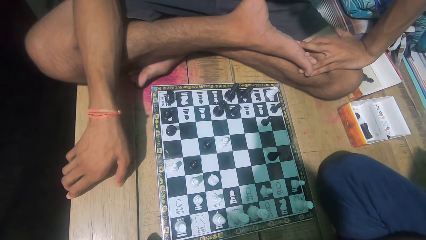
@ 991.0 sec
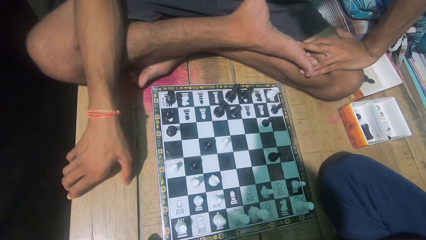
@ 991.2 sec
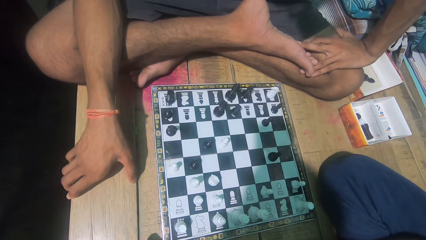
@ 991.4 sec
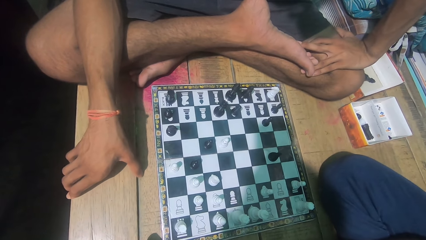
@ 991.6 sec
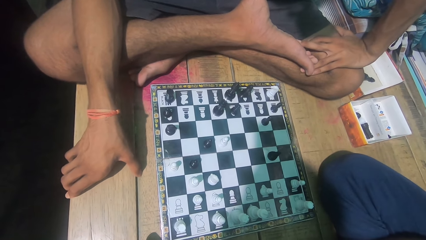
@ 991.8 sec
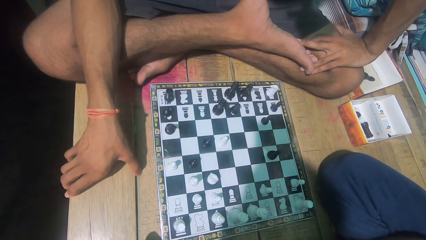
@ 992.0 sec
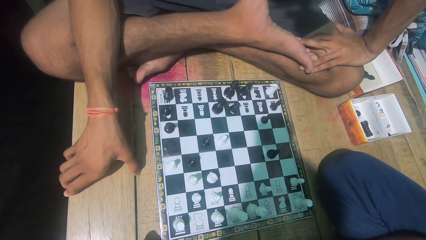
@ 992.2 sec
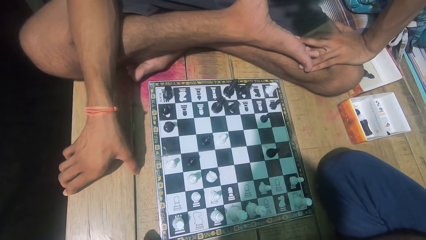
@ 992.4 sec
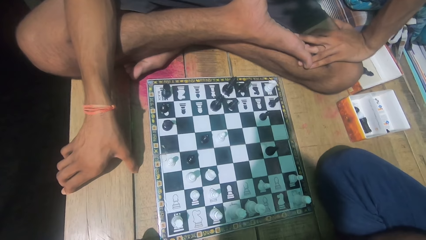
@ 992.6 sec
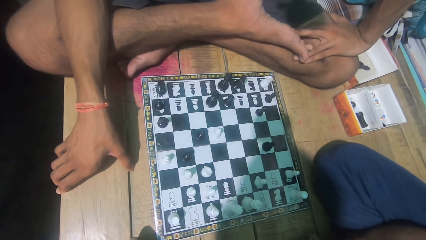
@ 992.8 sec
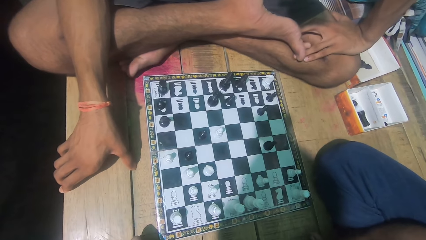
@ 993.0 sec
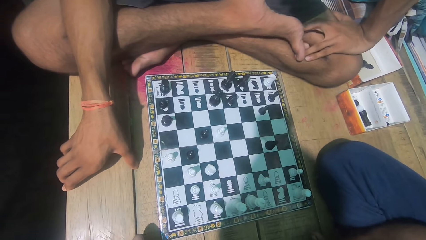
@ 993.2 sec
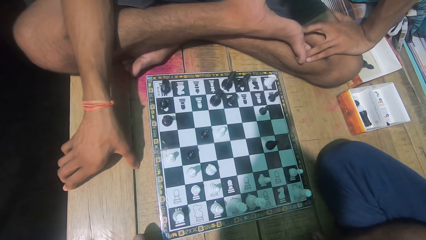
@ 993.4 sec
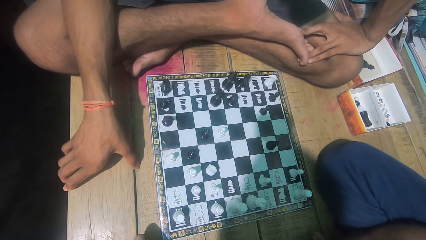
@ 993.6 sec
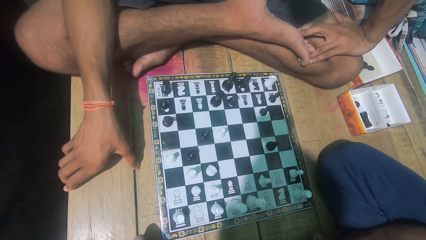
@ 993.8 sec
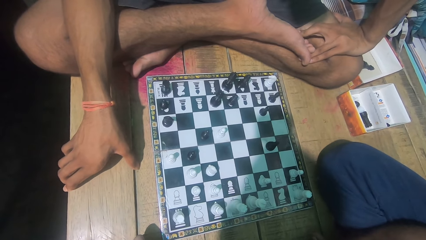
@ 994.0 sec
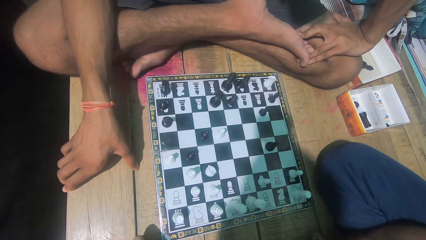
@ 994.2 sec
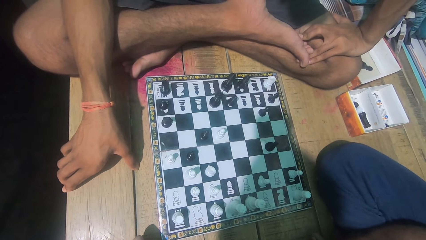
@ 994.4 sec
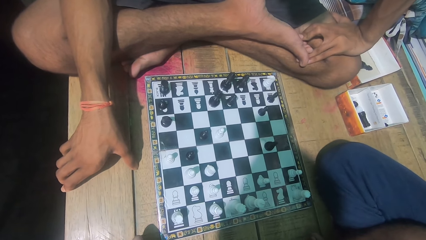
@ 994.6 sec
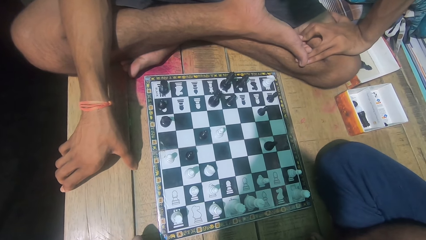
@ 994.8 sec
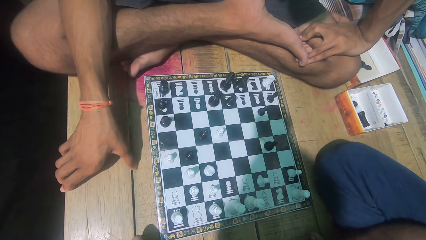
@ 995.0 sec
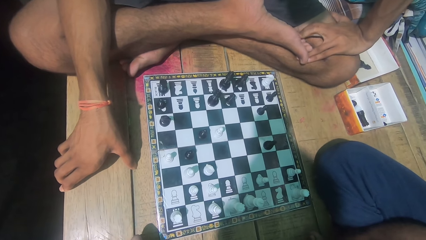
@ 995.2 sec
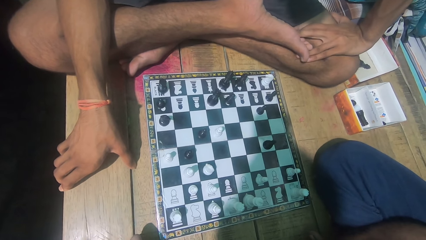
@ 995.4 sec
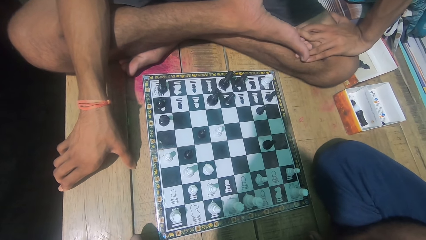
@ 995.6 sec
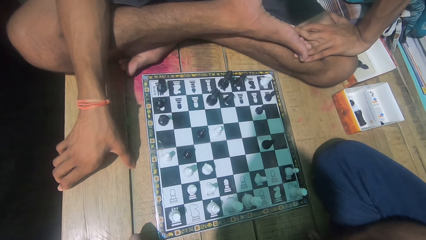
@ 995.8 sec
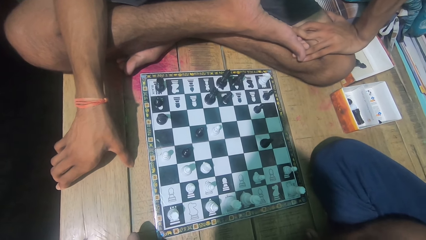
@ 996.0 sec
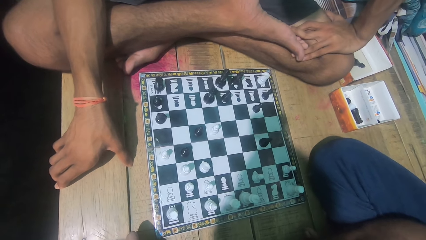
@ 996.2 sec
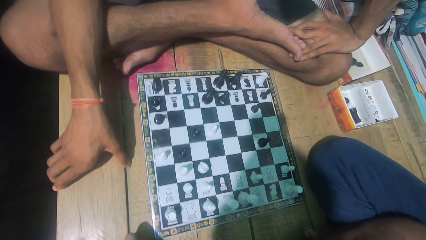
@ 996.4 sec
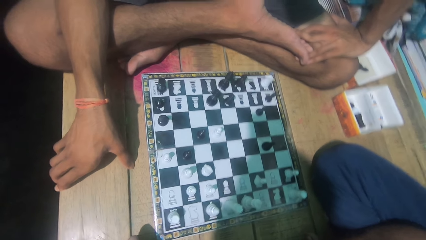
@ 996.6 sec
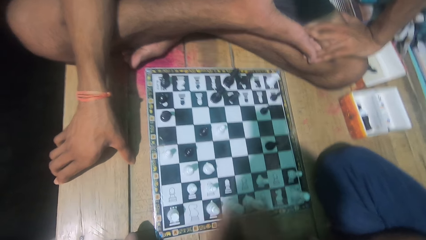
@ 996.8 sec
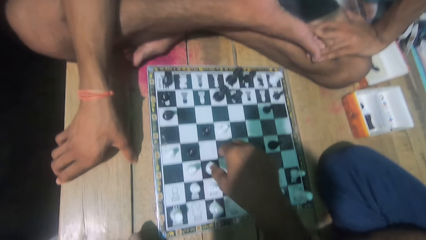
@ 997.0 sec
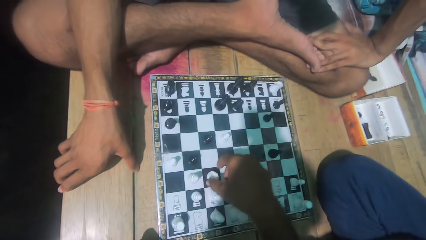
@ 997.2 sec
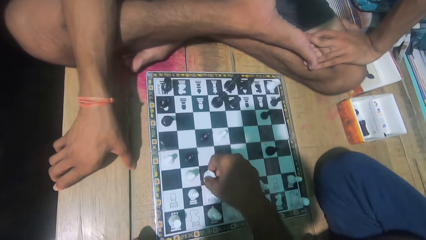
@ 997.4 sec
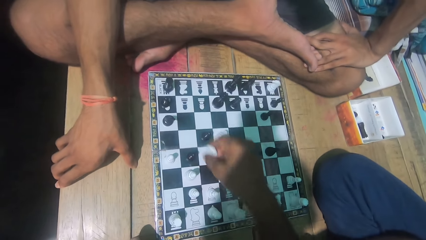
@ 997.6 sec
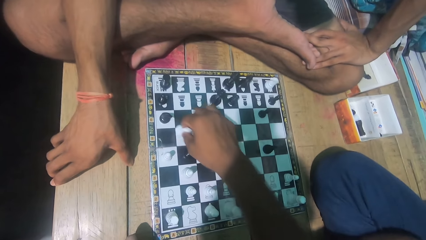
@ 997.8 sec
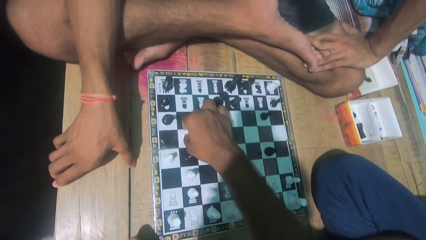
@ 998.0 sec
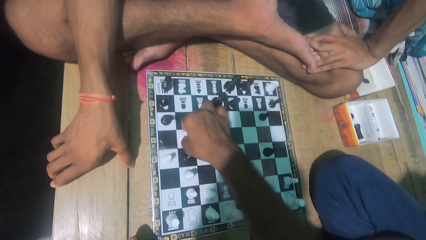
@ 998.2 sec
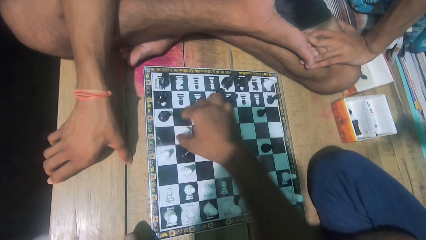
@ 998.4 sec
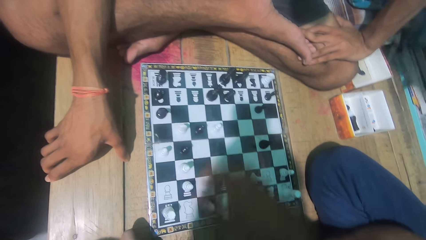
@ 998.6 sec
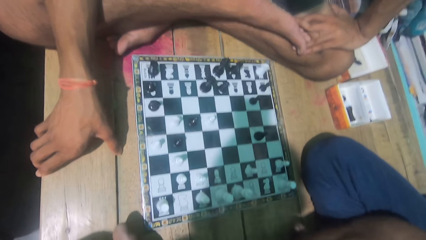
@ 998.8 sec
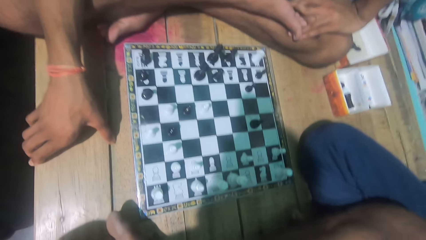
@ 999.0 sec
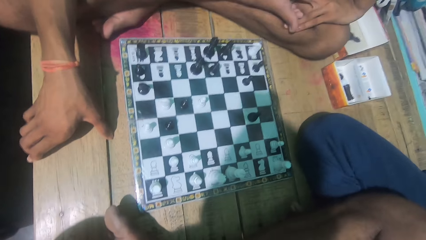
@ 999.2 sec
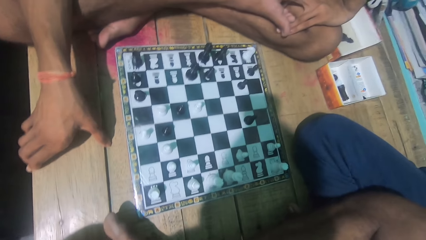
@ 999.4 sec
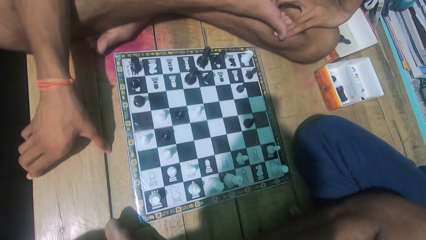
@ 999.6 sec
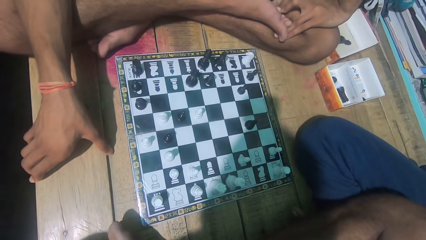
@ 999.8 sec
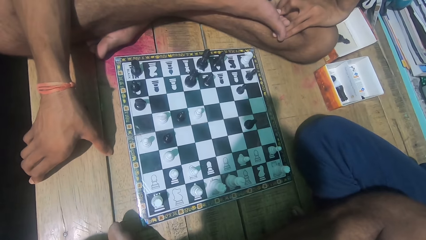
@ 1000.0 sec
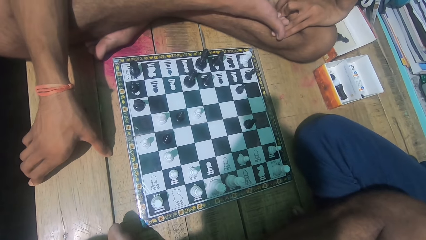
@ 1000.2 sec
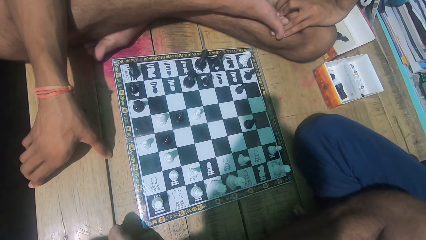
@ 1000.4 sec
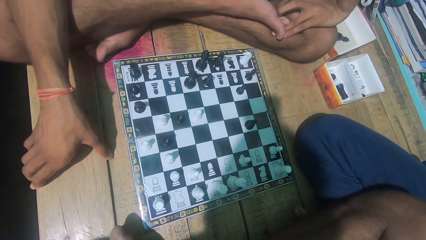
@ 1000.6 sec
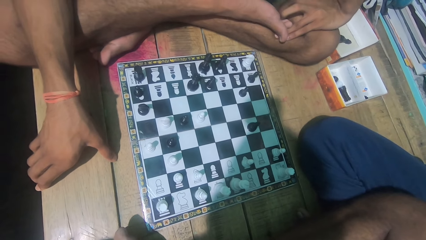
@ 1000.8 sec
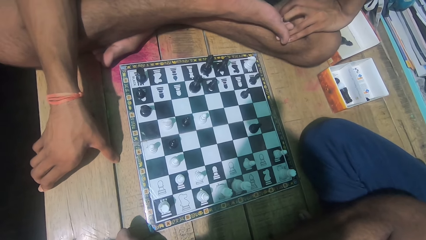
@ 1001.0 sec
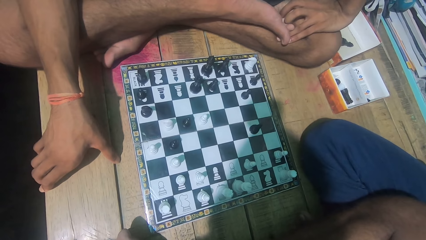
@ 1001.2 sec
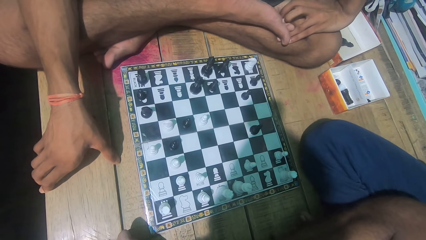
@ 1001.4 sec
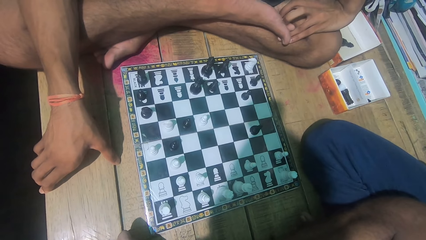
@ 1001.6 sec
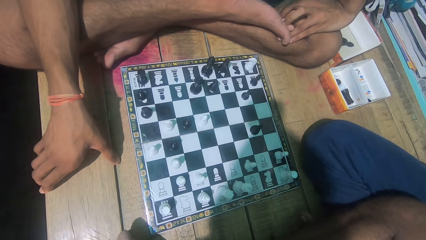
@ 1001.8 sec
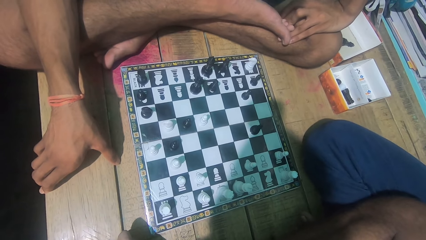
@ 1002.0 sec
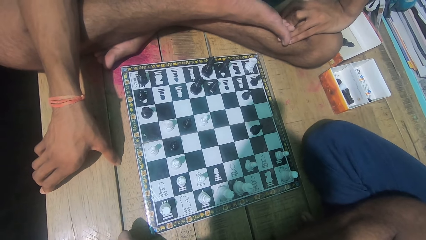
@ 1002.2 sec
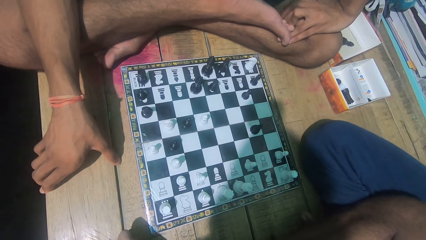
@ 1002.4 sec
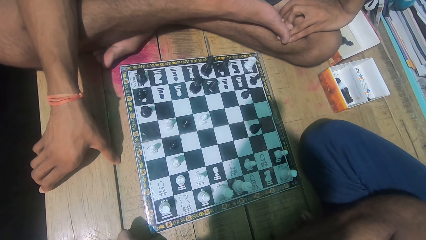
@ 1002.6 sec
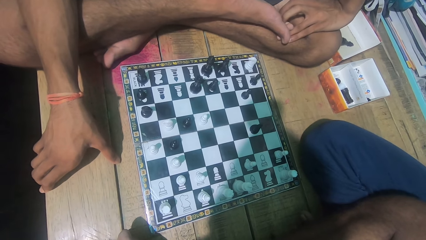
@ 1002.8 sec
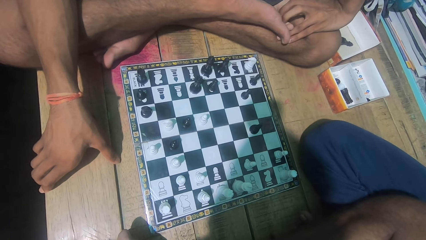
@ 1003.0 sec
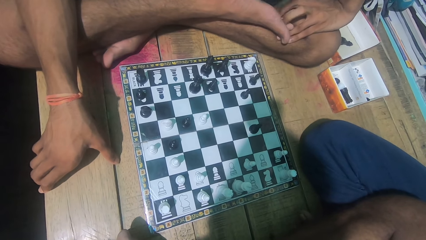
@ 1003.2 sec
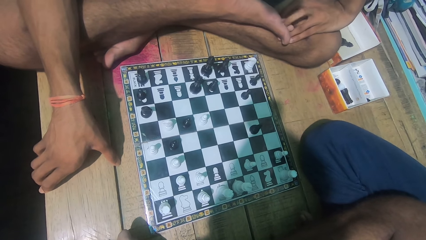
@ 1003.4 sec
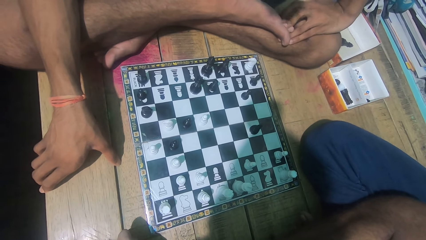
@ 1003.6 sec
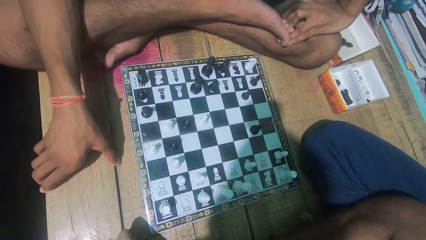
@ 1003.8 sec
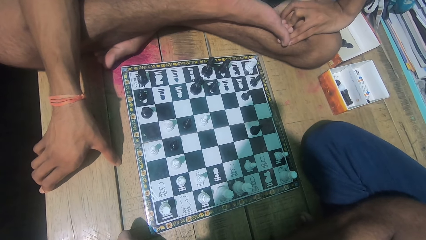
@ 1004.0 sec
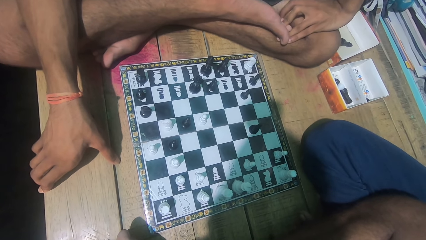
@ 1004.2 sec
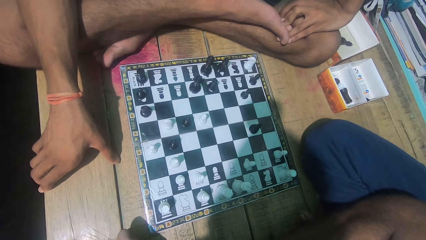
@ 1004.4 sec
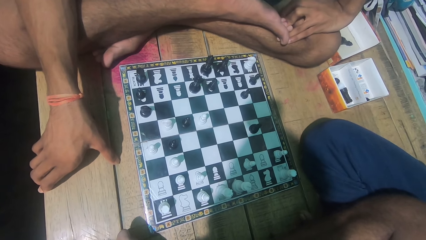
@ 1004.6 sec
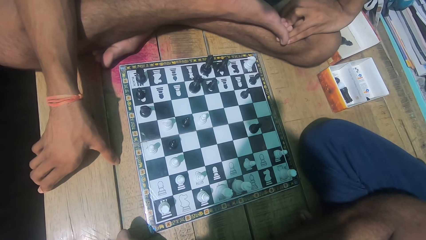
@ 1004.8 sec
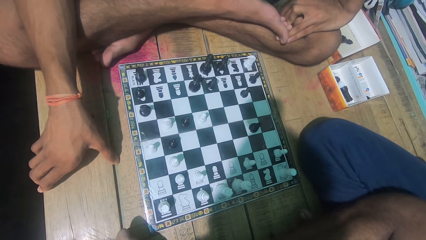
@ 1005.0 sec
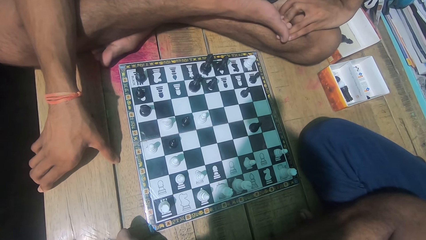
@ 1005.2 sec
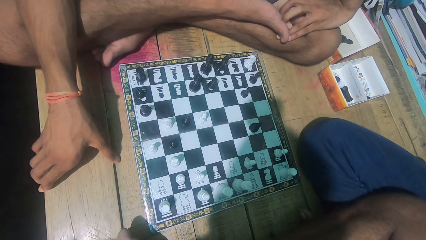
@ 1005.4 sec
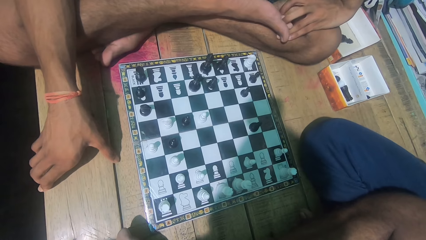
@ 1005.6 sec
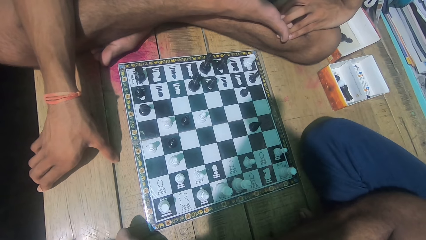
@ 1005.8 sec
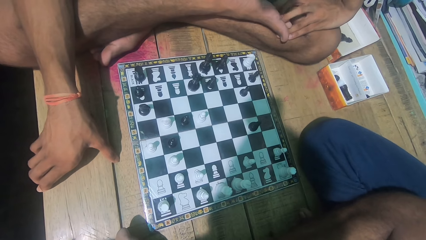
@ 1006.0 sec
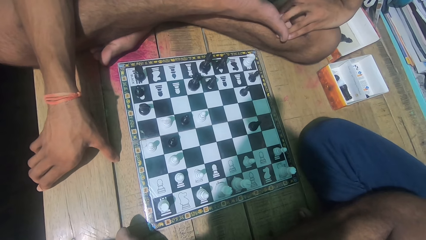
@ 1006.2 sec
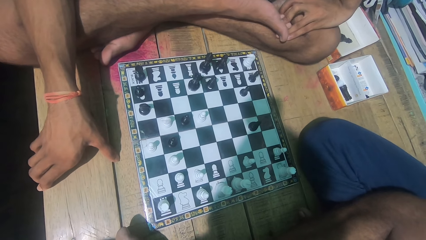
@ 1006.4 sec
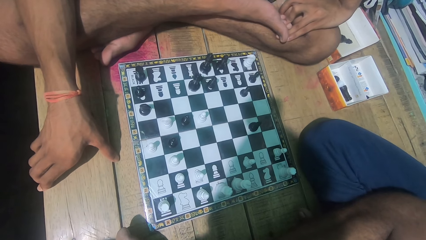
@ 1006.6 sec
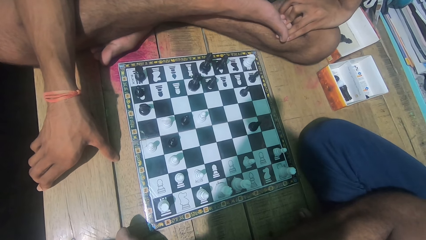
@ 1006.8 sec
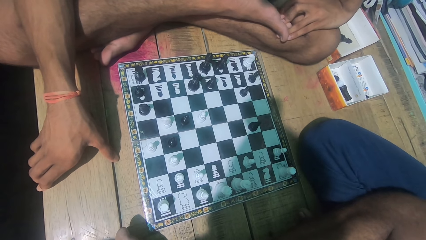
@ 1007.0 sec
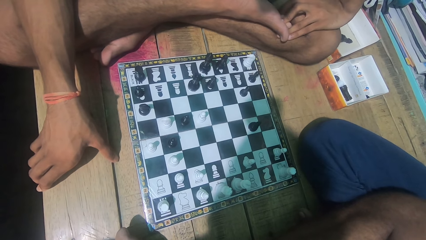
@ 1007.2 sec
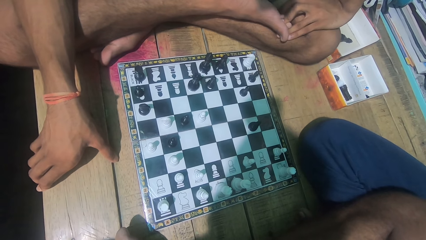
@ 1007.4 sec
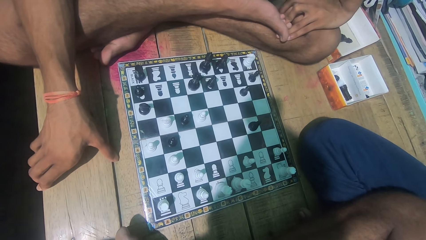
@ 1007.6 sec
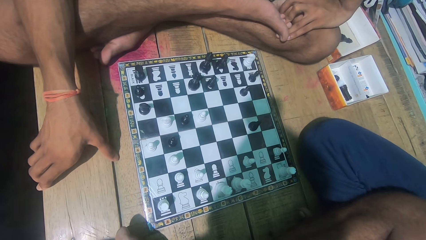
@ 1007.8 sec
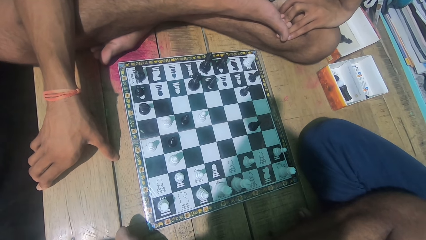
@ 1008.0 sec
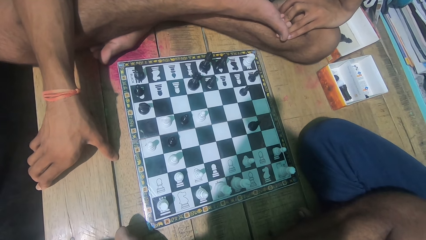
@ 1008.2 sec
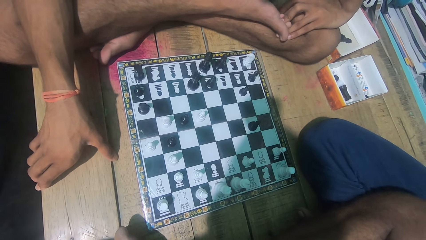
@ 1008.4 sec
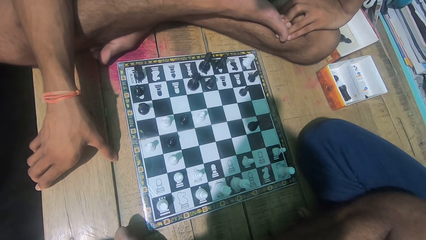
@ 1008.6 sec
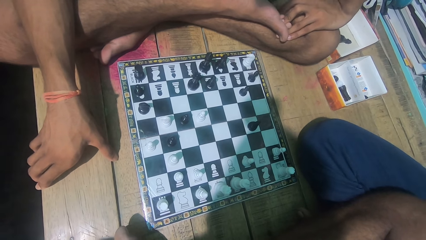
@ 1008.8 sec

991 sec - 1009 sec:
The camera wearer plays the chess game with a man. They look at the chess game with the man. The man swings his body.
